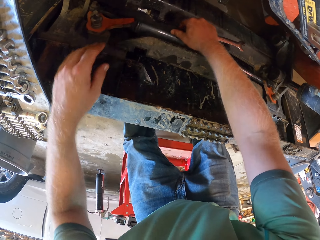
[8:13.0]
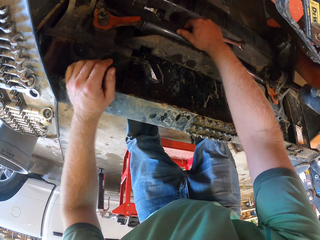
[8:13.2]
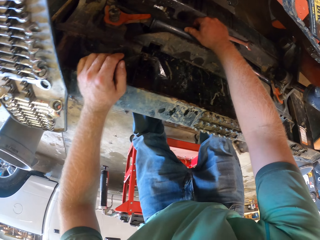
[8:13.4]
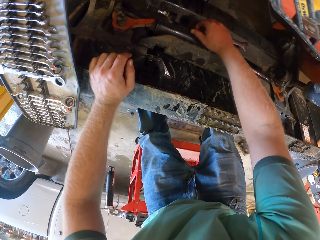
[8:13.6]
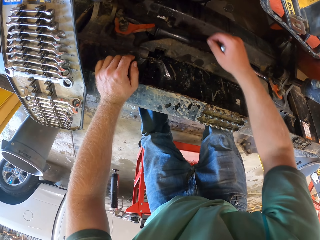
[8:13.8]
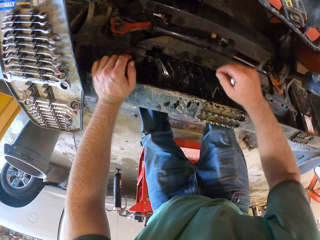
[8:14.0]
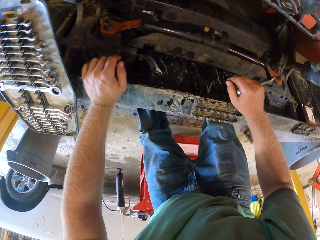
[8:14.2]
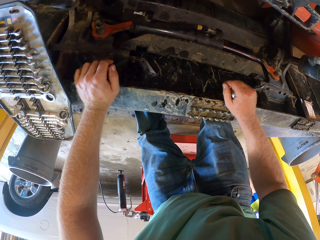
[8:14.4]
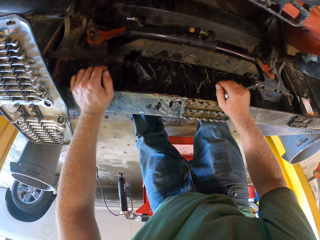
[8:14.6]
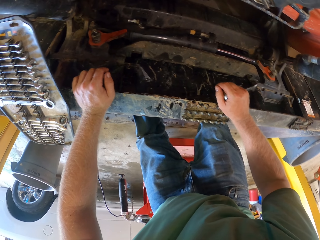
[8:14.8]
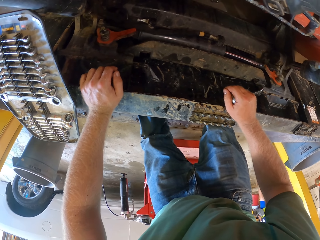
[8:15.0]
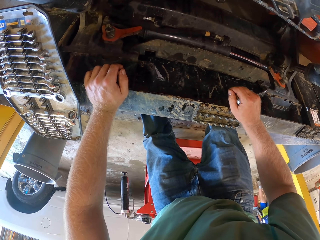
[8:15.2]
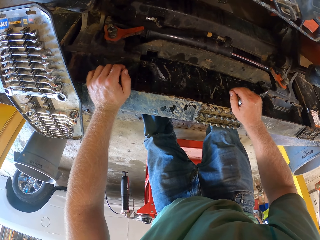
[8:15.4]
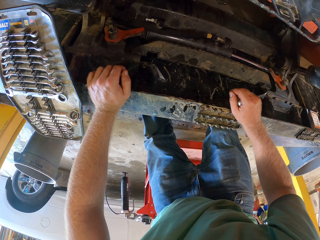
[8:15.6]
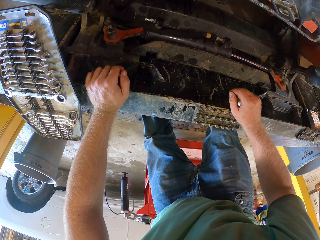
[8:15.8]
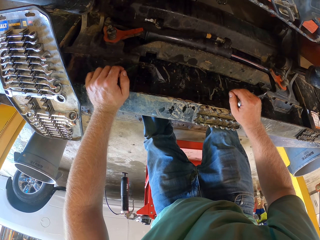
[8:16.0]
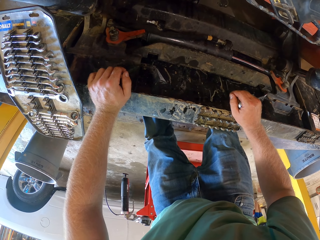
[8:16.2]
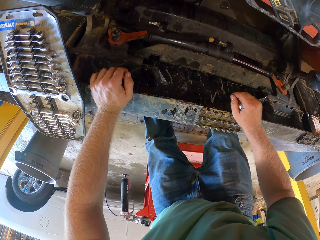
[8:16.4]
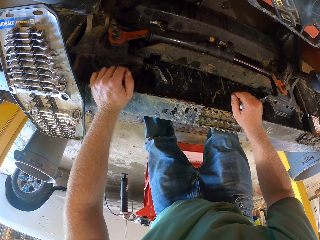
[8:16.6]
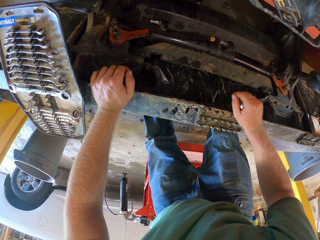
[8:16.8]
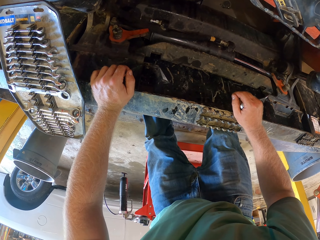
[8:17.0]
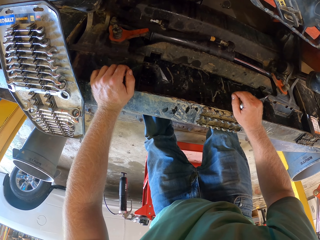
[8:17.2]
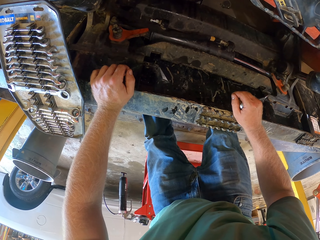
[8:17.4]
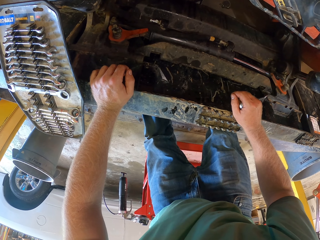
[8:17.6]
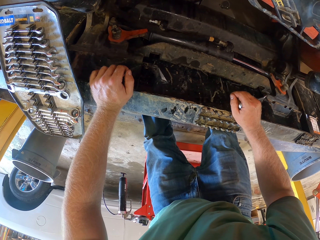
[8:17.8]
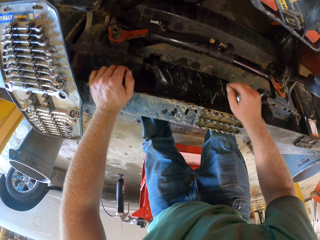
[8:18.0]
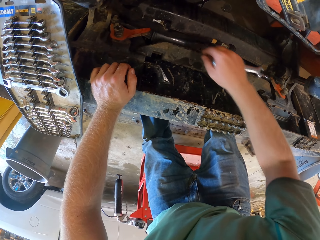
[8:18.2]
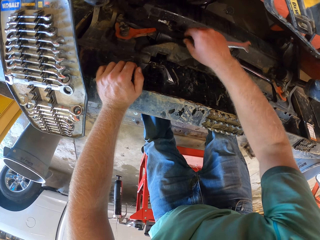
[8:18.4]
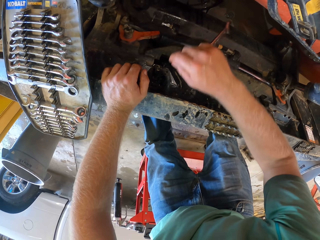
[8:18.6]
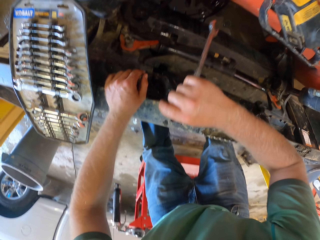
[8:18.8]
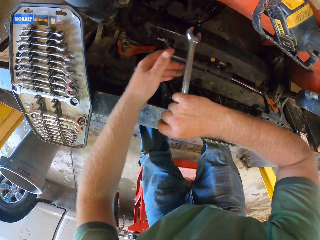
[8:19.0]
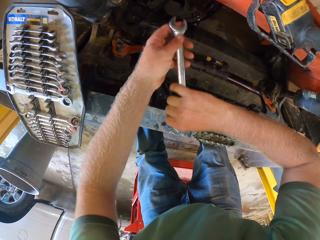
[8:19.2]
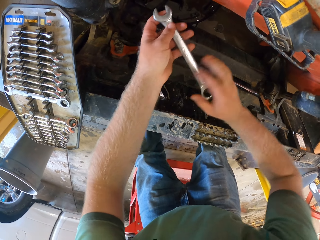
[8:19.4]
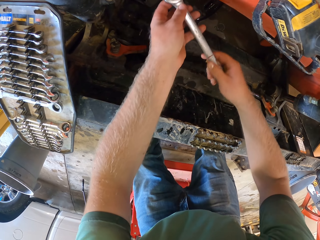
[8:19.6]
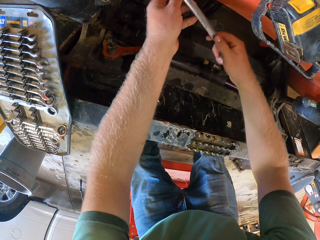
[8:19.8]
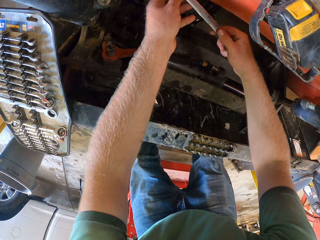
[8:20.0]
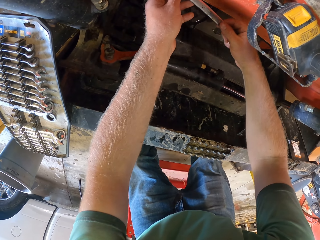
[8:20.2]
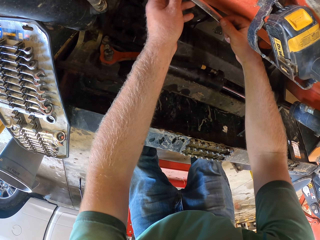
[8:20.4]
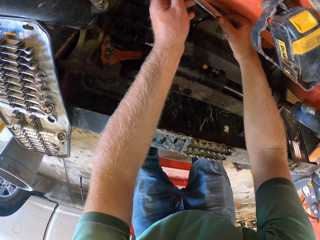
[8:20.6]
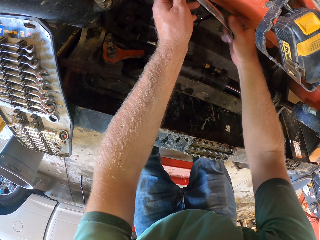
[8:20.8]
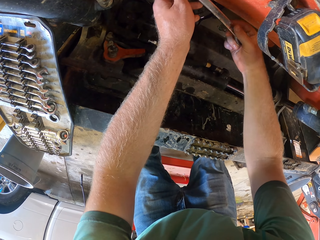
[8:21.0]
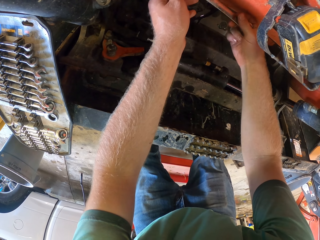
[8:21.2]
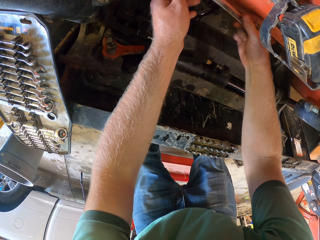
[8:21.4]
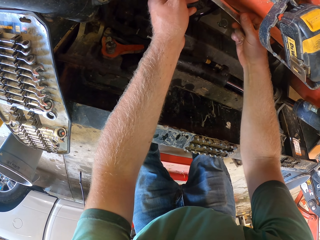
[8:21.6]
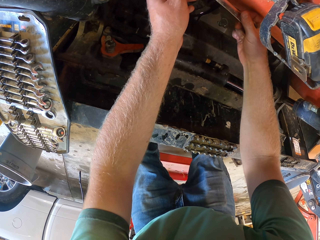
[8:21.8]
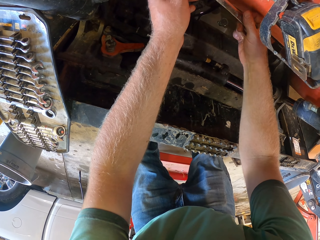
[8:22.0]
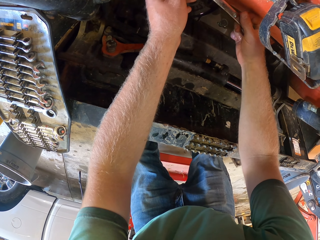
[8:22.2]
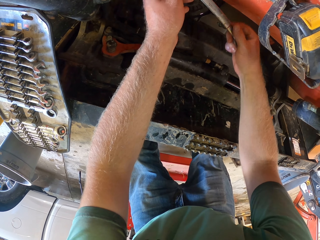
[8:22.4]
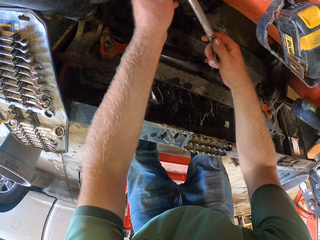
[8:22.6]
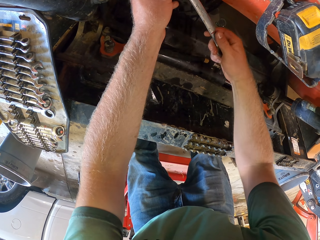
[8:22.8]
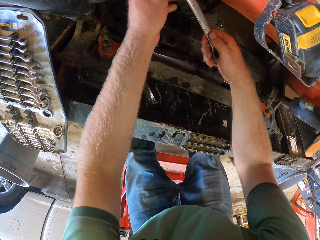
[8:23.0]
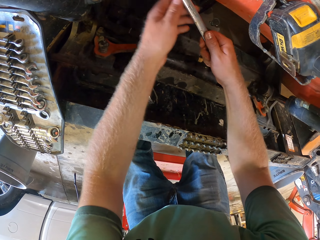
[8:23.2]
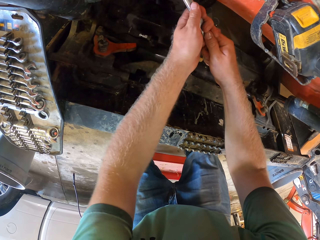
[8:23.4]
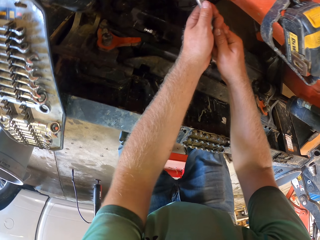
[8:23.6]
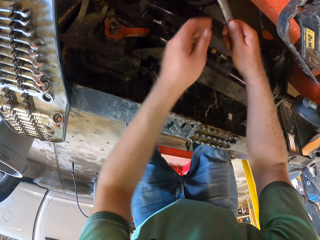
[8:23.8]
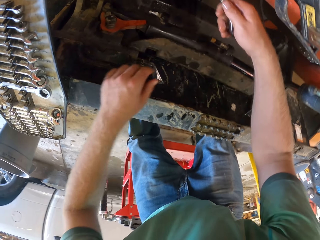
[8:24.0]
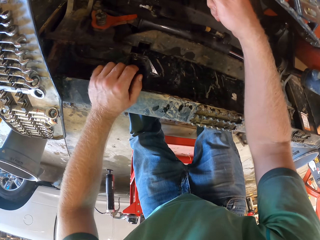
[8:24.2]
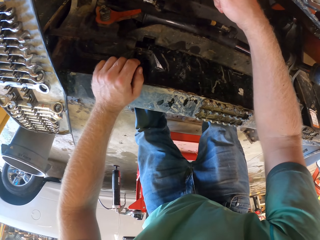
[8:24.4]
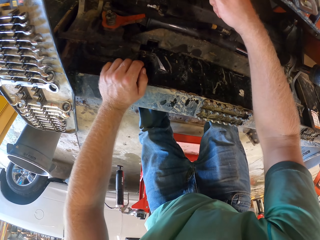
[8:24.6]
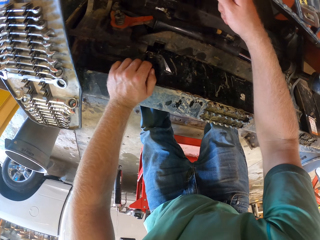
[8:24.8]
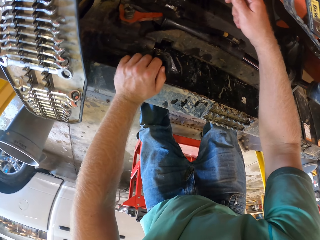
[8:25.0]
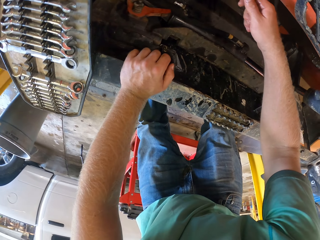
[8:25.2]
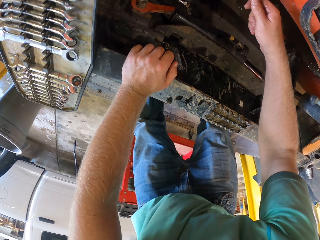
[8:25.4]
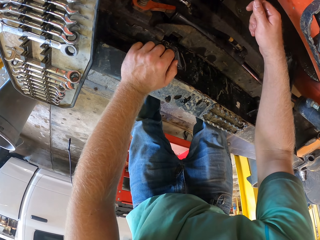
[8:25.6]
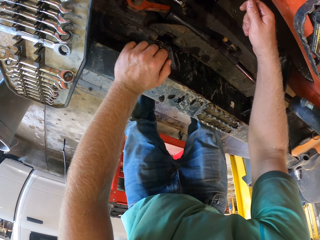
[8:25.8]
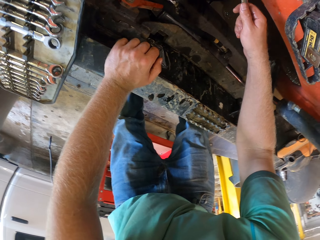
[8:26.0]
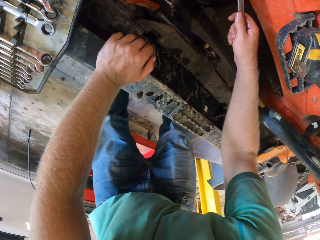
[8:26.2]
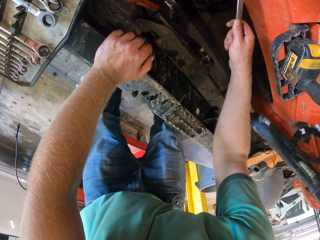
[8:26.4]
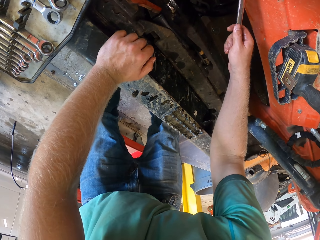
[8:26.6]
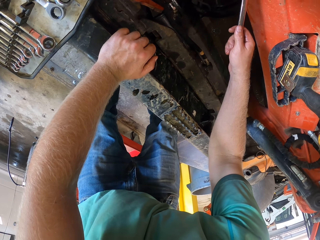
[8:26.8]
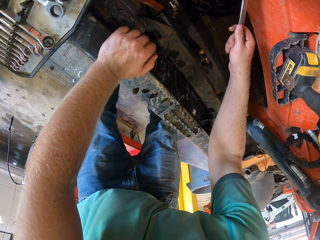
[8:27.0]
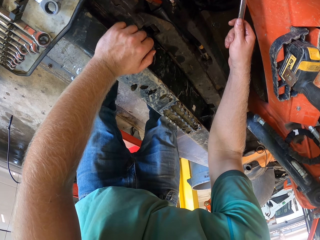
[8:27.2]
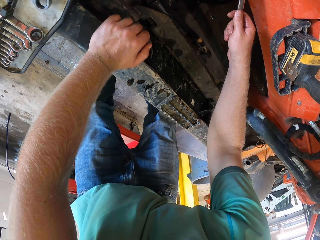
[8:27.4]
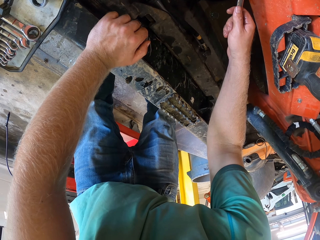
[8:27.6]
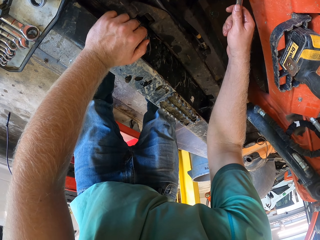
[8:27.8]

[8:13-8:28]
The camera wearer removes his left hand from the hose in the truck. He places his left hand on the truck. He removes his right hand from the hose in the truck. He stands in the room. He places his right hand on the truck. He removes his right hand from the truck. He removes his left hand from the truck. He holds the spanner with both hands. He fixes the engine with the wrench. He screws a nut with the spanner in both hands. He removes his left hand from the spanner. He places his left hand on the truck.

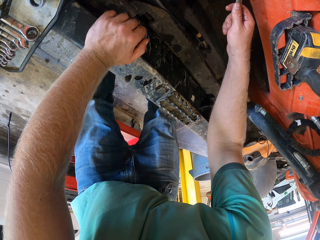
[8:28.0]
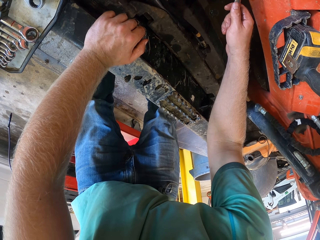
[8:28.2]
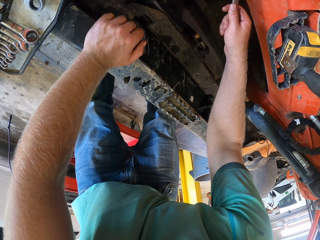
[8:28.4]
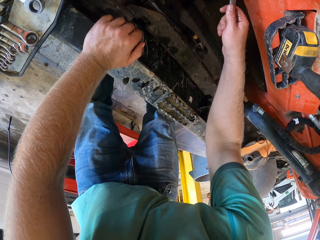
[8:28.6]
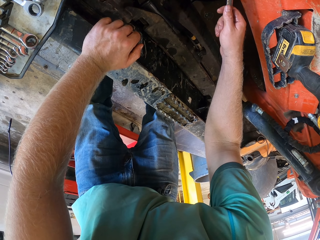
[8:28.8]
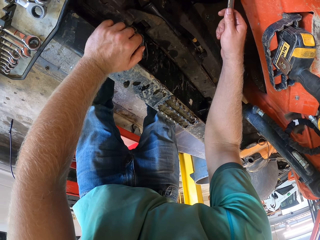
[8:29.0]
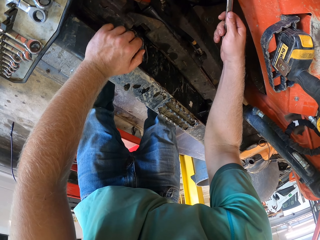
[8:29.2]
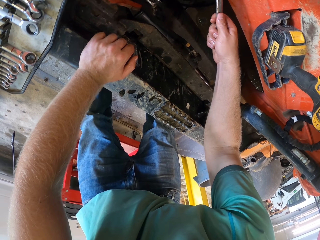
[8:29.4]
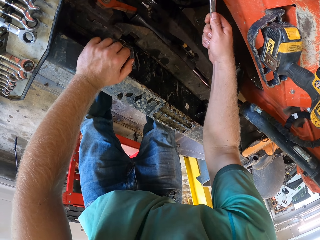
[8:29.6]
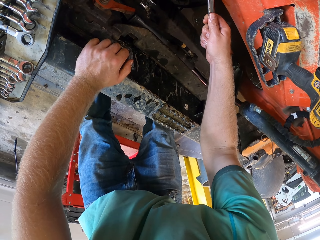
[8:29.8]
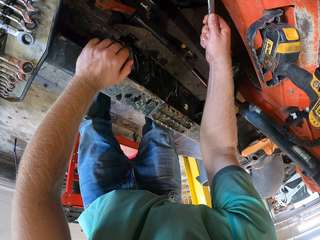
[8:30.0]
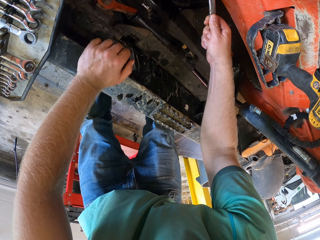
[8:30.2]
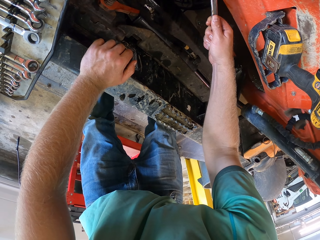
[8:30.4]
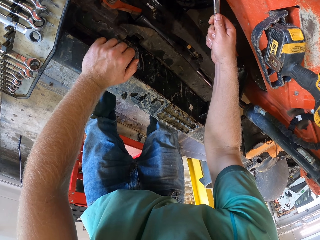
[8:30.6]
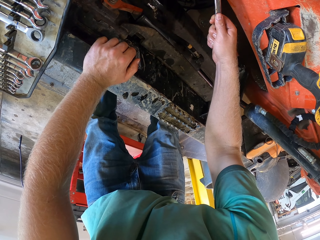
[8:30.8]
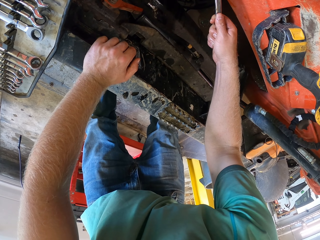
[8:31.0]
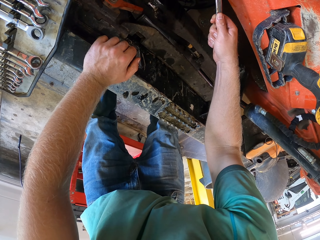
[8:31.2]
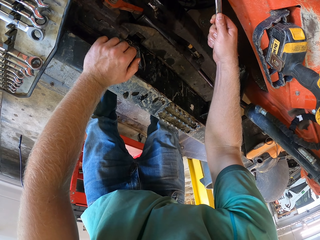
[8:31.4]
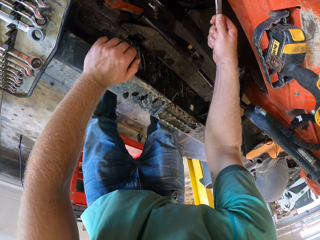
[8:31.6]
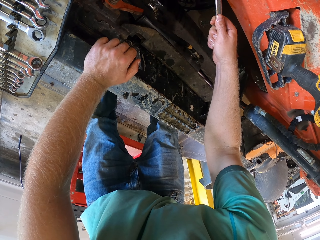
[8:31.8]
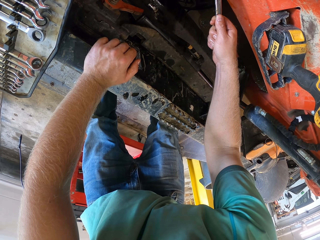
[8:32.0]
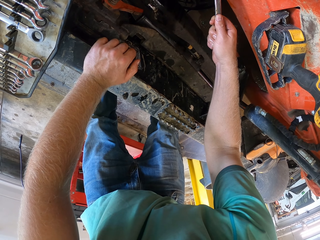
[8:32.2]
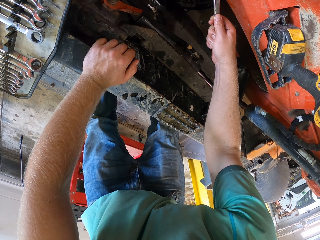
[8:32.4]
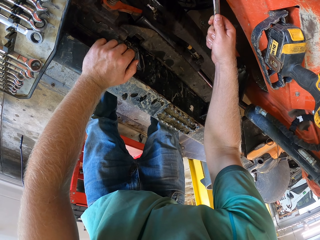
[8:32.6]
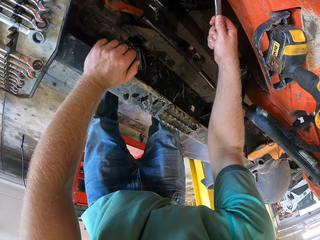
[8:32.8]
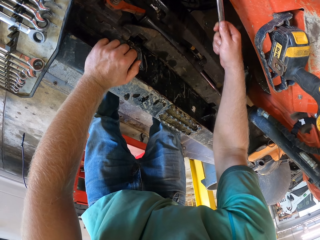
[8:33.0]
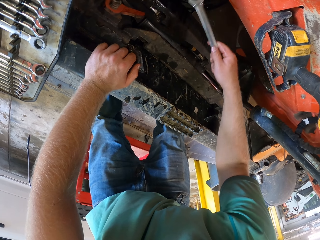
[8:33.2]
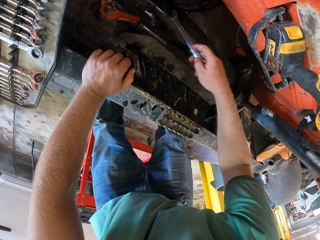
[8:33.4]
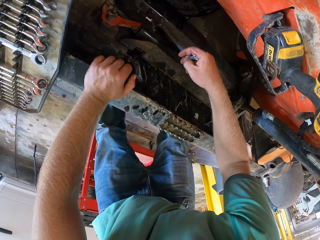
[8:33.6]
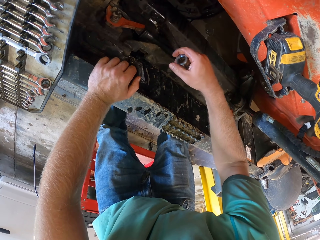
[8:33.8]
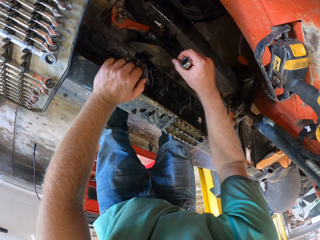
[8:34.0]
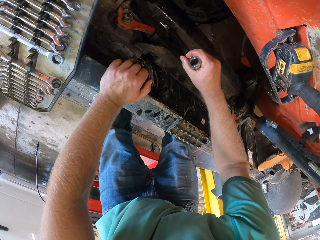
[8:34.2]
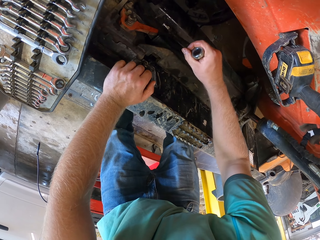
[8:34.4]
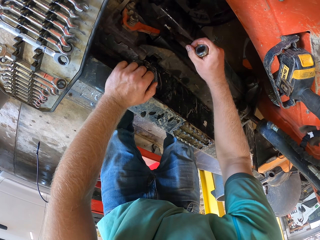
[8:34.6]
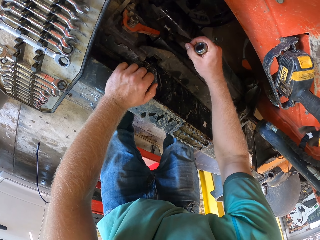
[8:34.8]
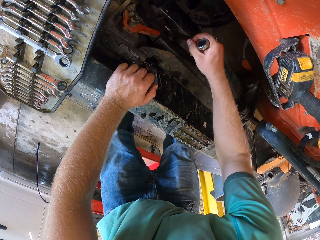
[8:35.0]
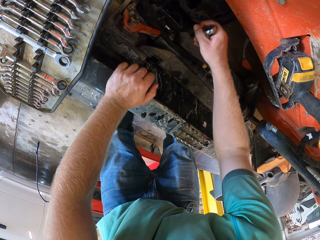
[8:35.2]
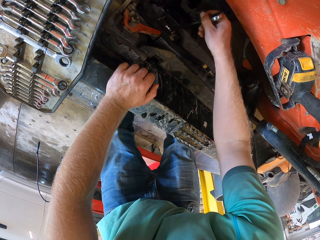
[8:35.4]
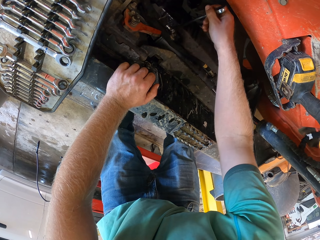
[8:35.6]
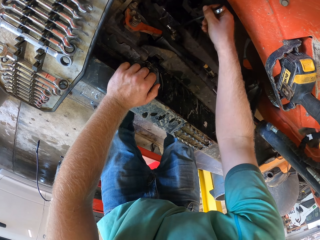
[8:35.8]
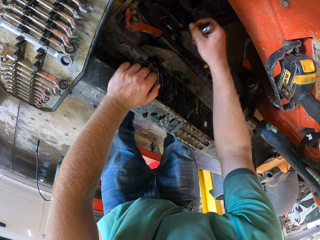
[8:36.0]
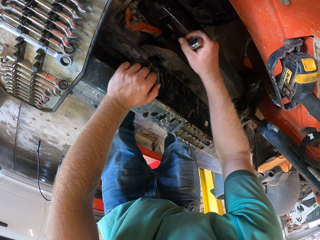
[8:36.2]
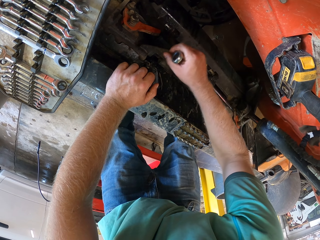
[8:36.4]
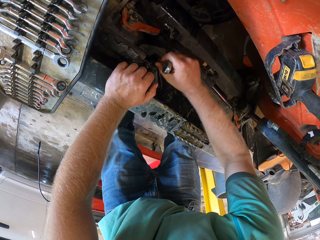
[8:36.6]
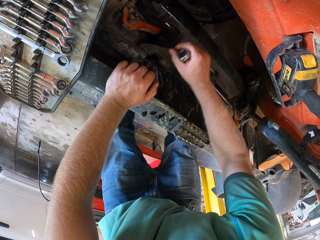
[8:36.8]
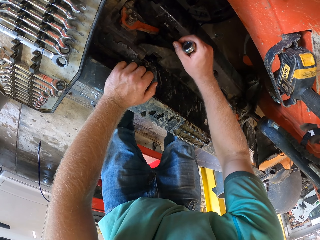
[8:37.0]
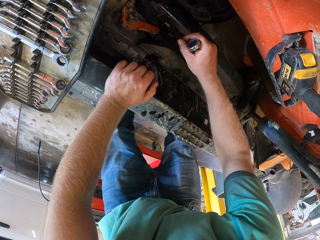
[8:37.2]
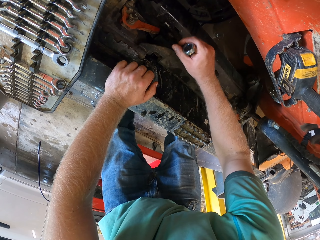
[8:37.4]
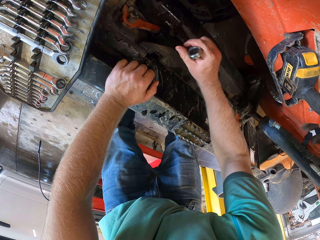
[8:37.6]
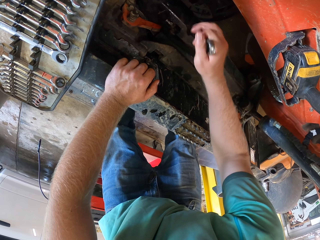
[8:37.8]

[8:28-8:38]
The camera wearer removes the spanner from the nut with his right hand. He puts the spanner on the nut in the truck with his right hand. He tightens the nut with the spanner in his right hand.
